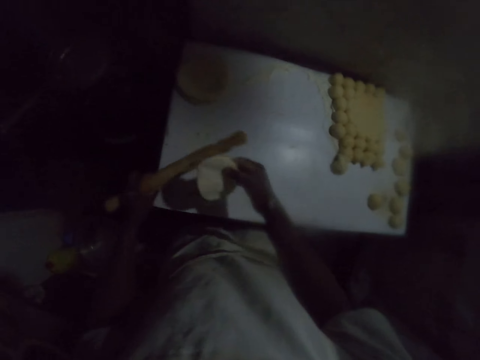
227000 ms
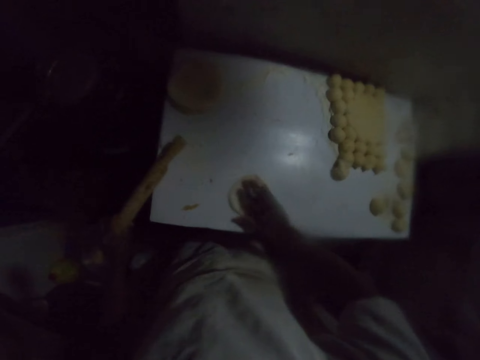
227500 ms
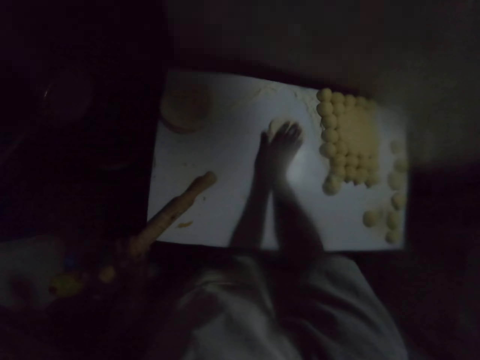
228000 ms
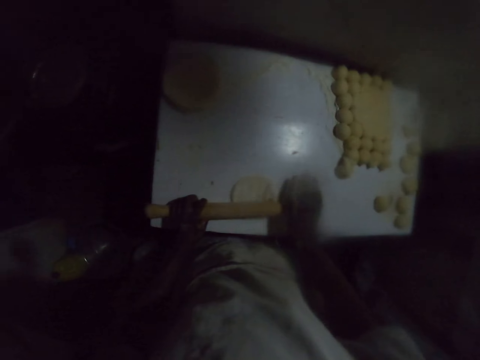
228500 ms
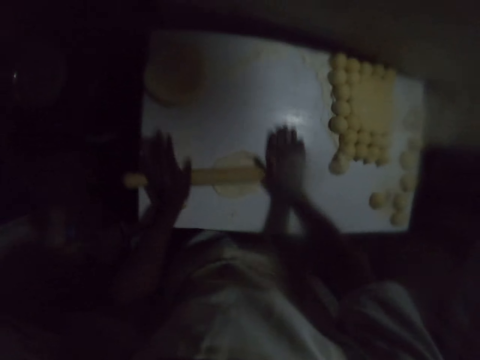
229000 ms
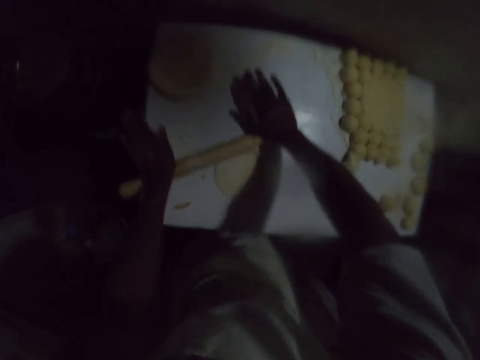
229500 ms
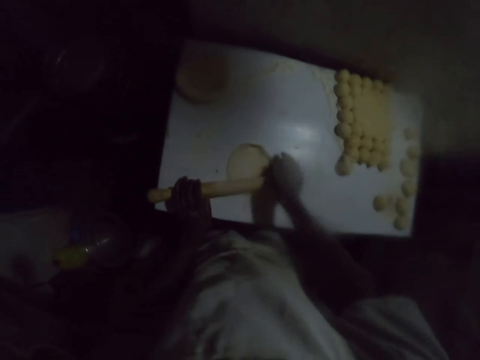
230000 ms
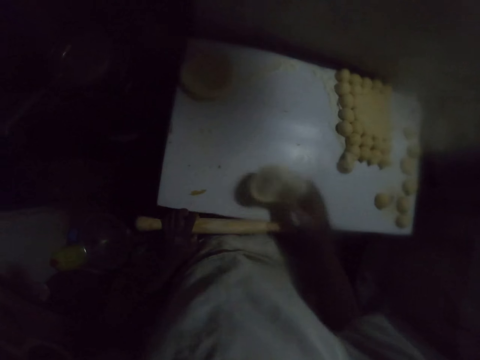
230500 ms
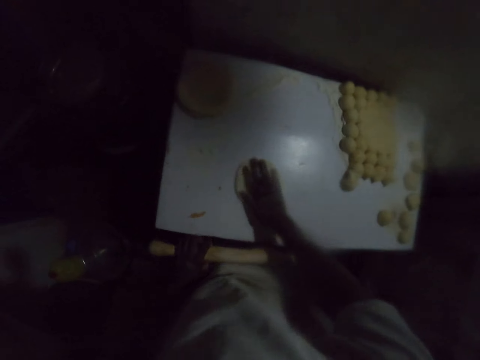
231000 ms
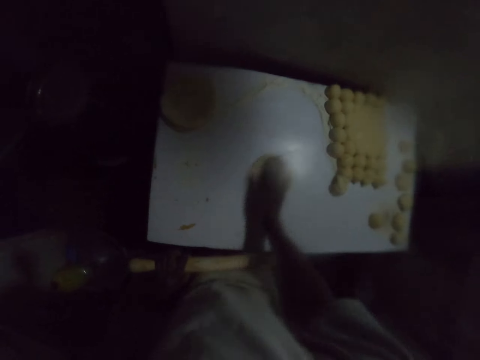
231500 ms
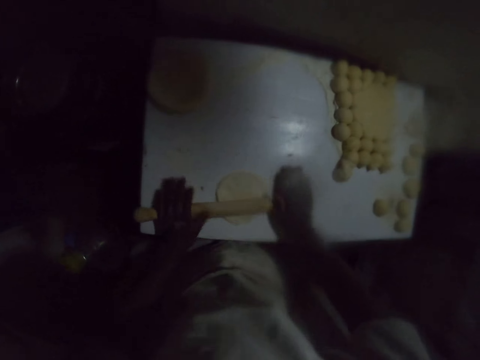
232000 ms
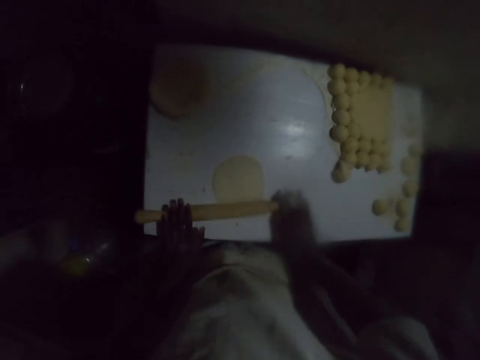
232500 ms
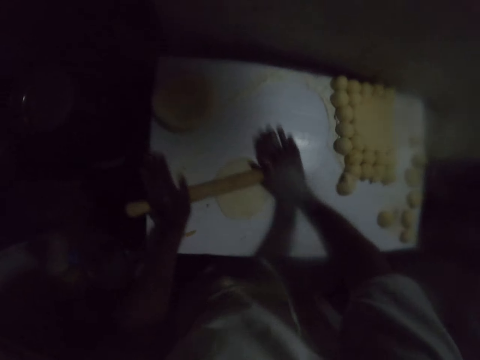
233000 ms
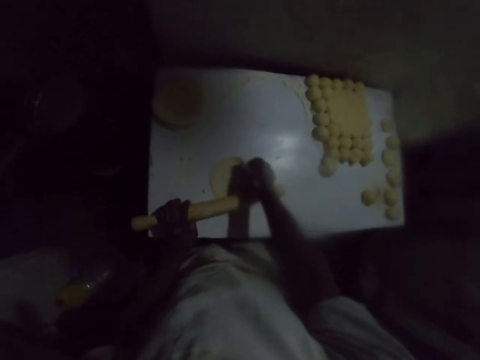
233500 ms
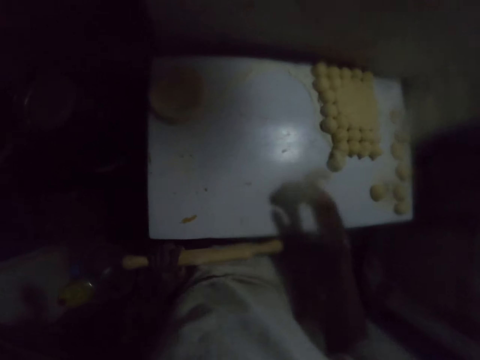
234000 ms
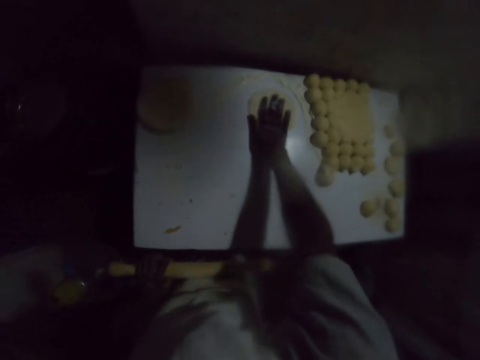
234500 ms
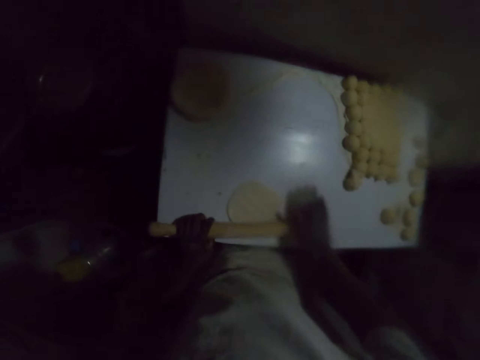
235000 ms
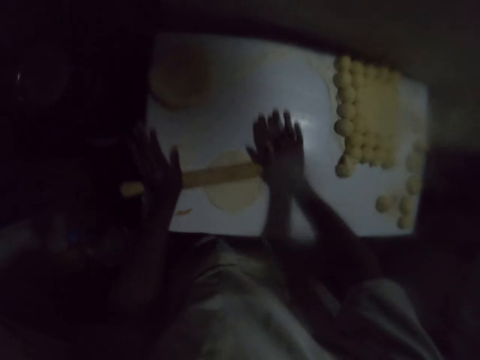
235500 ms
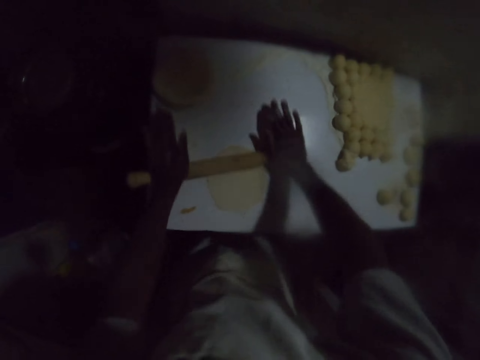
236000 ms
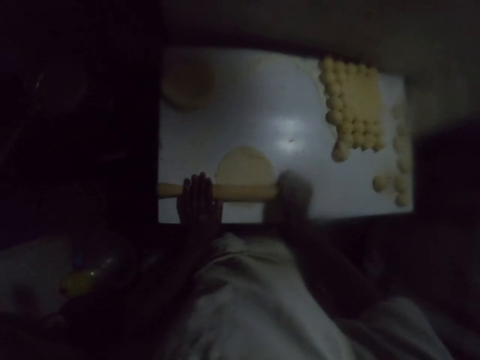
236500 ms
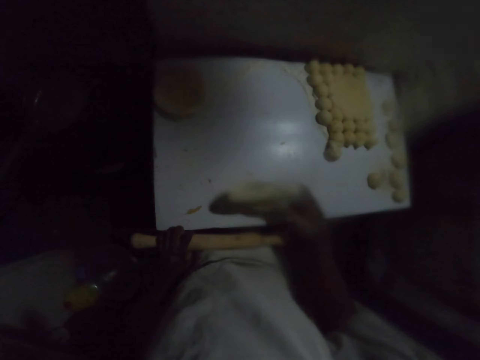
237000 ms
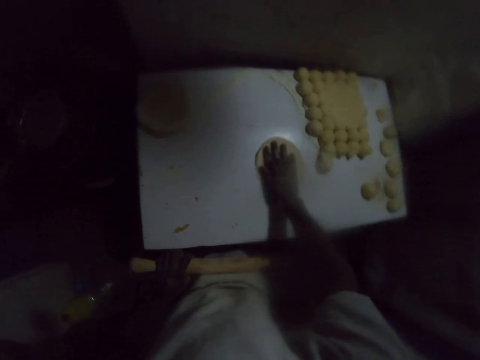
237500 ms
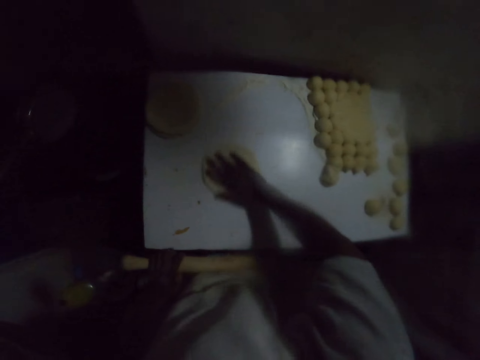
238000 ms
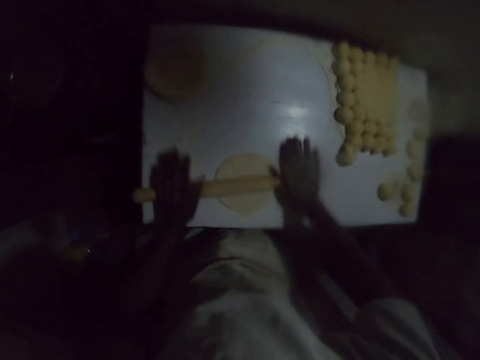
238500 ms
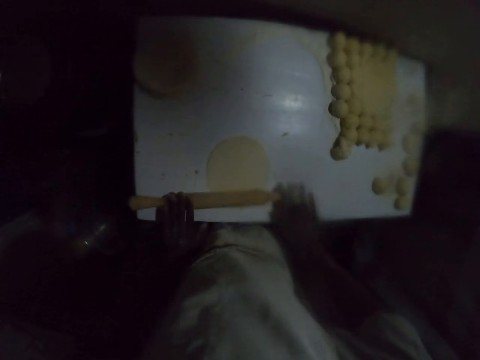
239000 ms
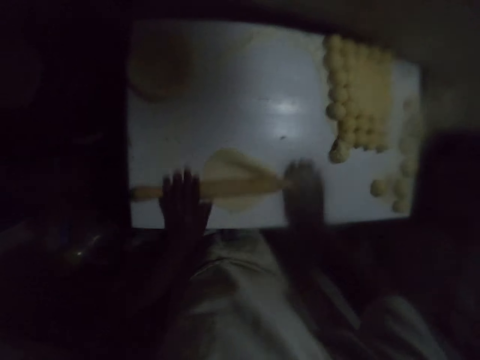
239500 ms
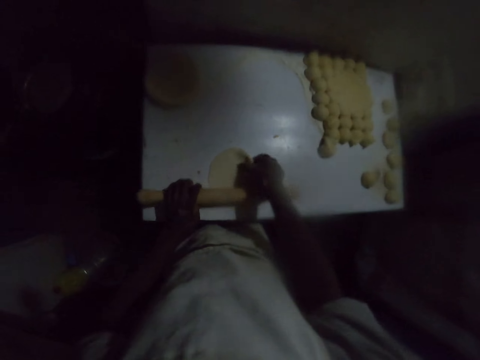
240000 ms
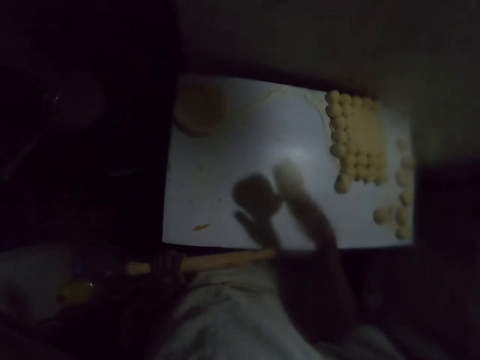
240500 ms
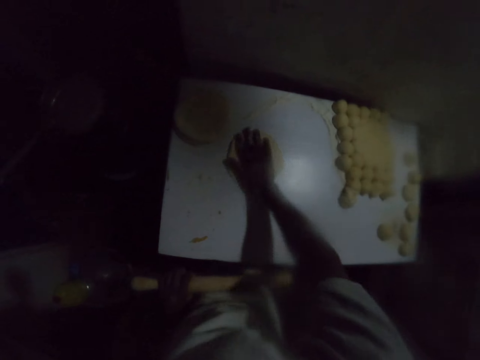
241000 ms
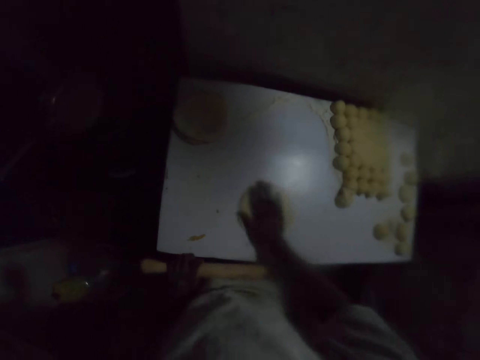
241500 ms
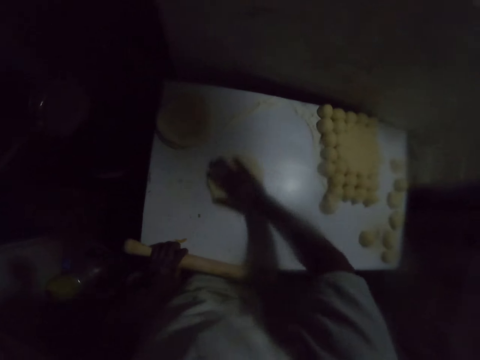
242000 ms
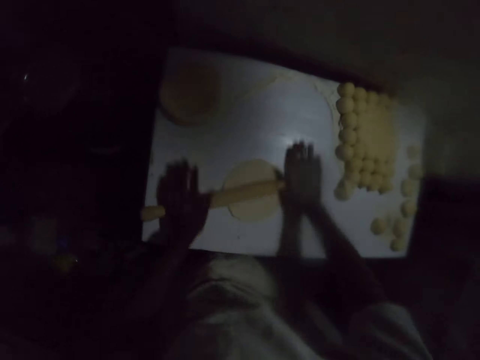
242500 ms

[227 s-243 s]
The camera wearer flips the dough. They rub the dough on the table and roll the dough. They flip the dough, rub the dough on the table, and roll the dough. They flip the dough, rub the dough on the table, and roll the dough. They flip the dough, rub the dough on the table, and roll the dough. They flip the dough and rub the dough on the table.

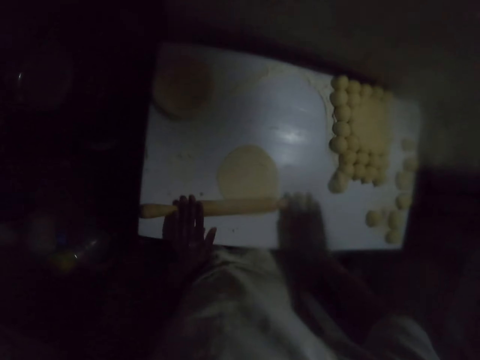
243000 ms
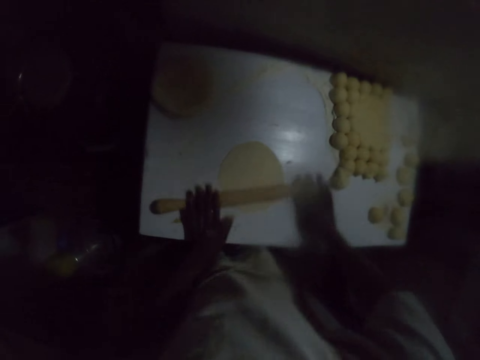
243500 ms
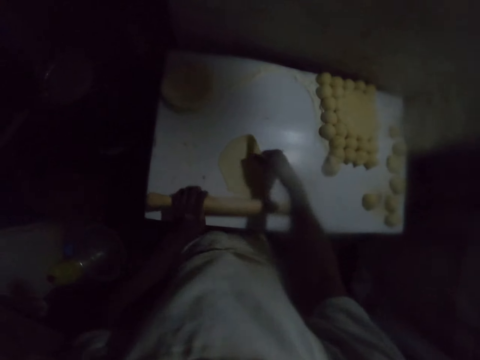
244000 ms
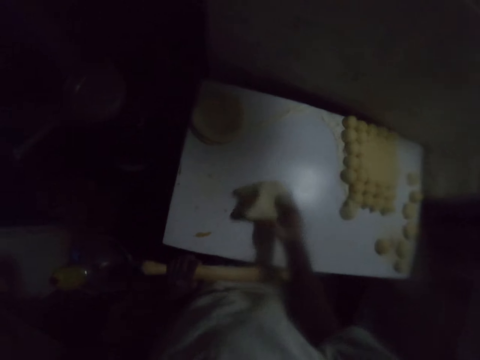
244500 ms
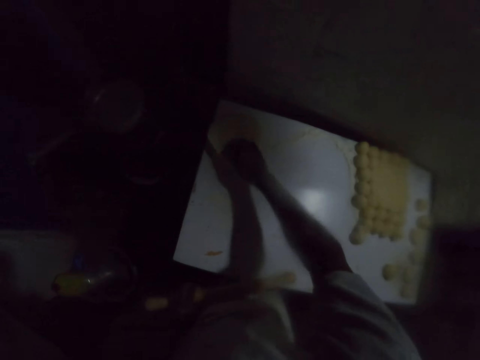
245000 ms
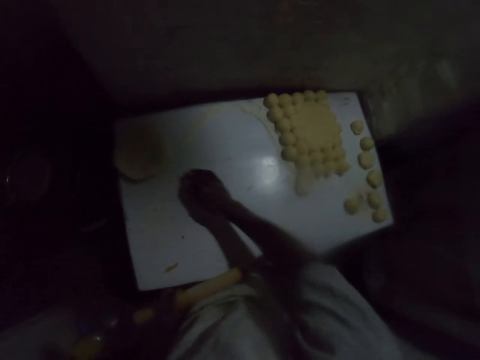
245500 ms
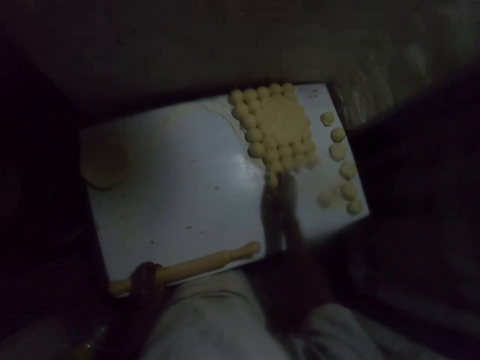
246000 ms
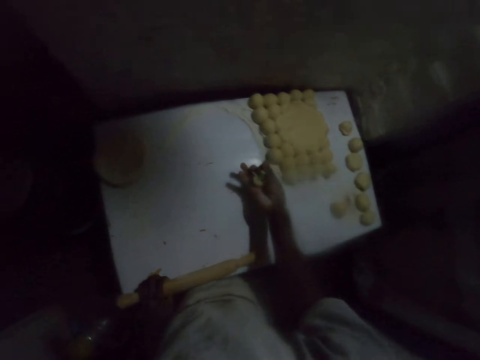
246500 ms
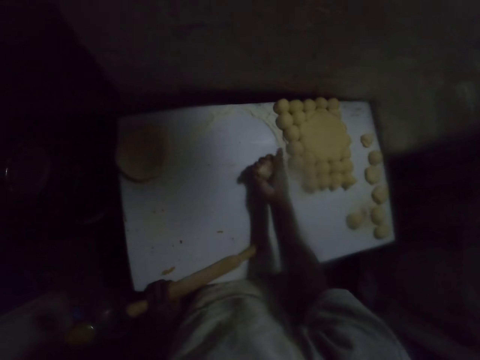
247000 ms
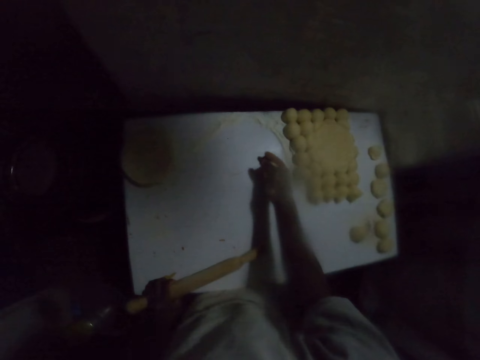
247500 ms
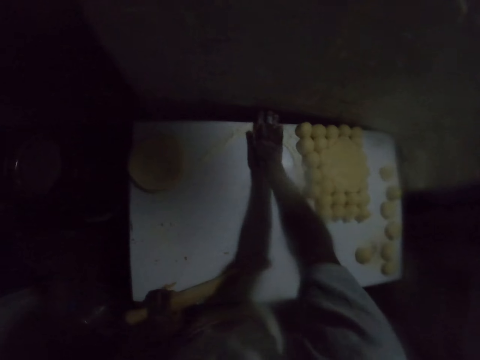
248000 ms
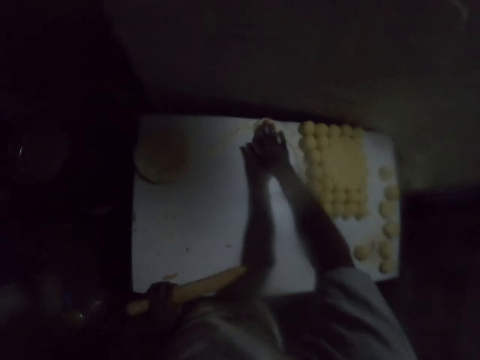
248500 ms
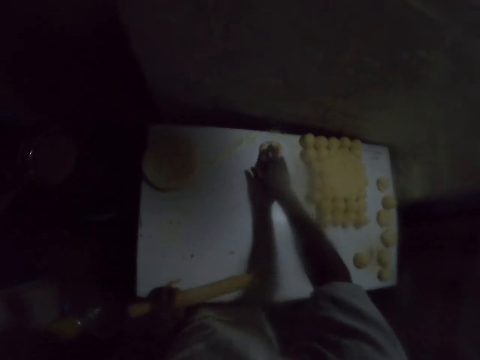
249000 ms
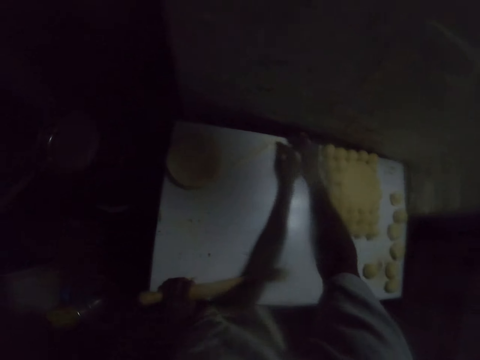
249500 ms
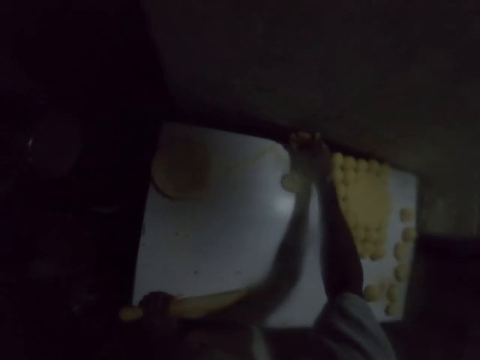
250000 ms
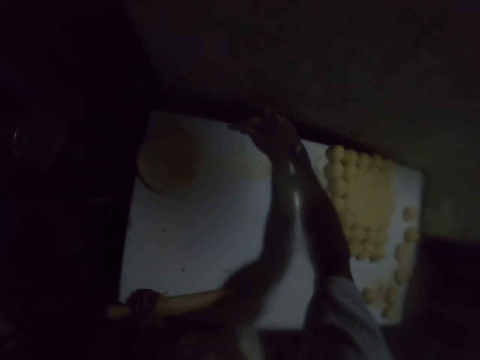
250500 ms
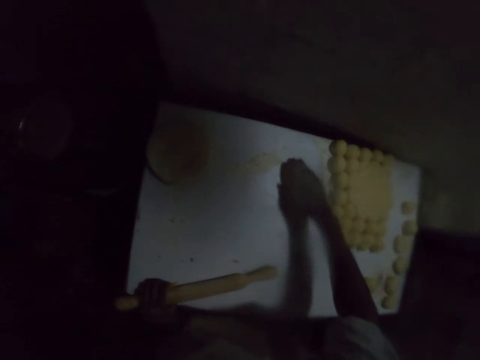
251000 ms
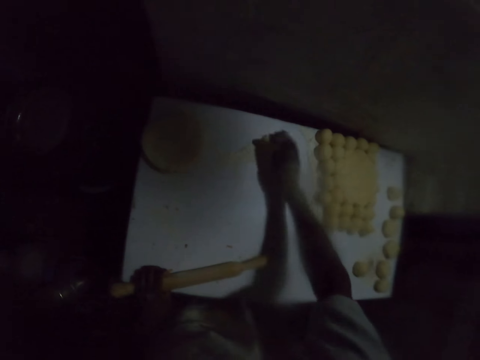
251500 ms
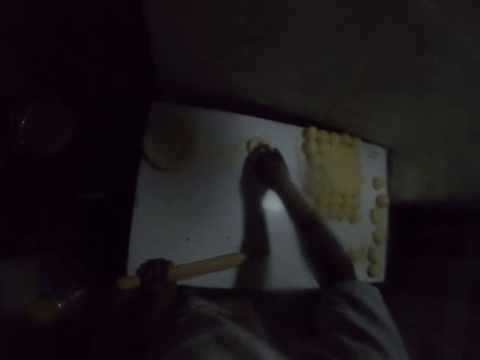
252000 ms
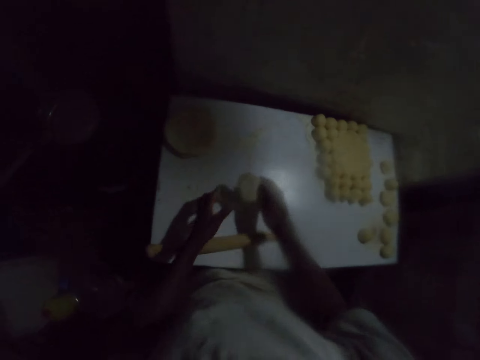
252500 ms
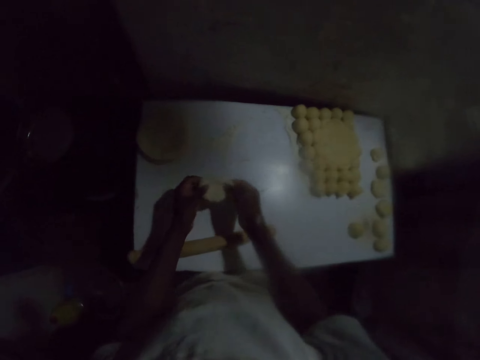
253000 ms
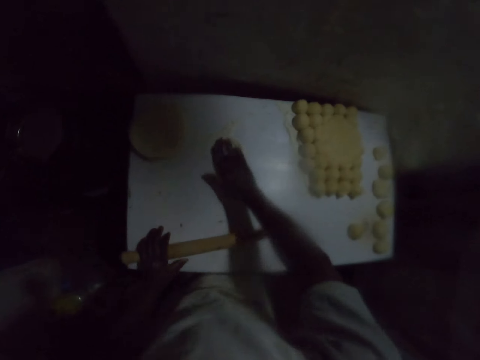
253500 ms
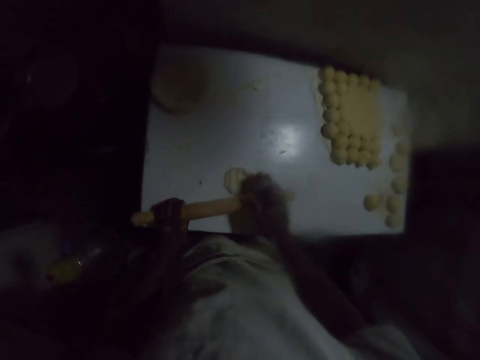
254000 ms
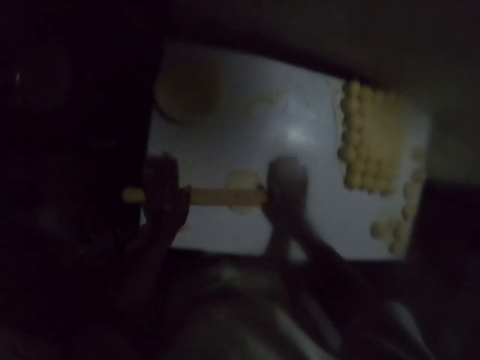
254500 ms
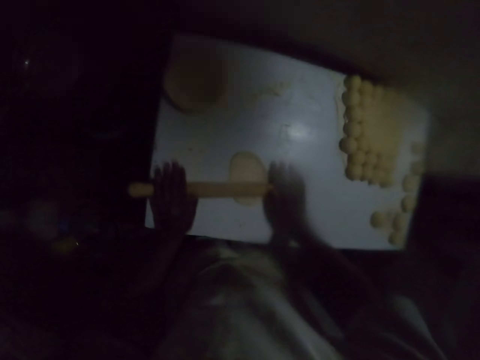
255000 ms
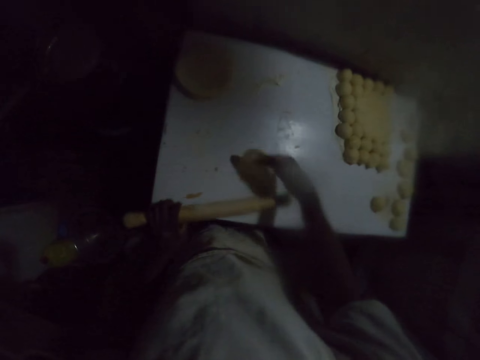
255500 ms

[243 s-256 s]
The camera wearer rolls the dough. They put the dough aside. They pick up the dough. They rub the dough on the table. They roll the dough.
